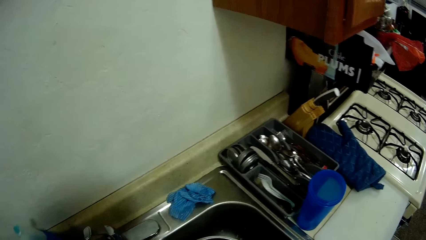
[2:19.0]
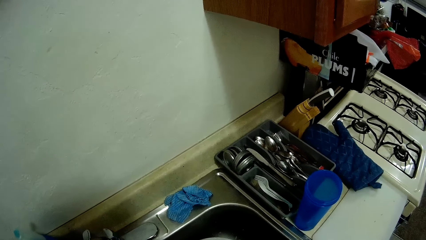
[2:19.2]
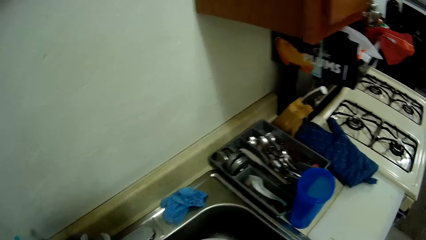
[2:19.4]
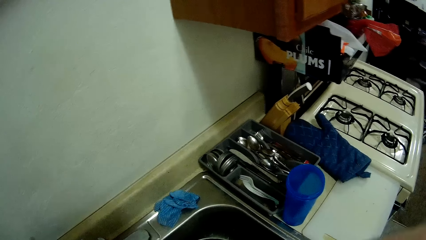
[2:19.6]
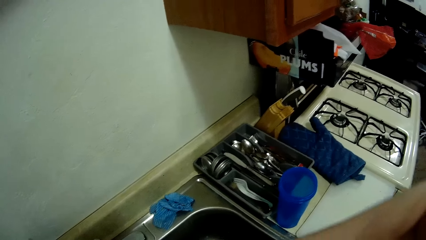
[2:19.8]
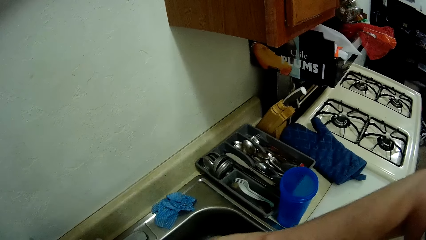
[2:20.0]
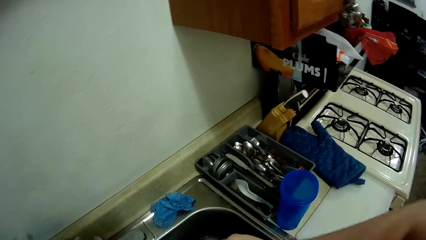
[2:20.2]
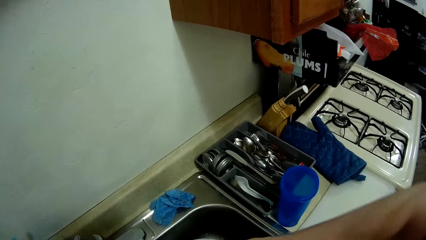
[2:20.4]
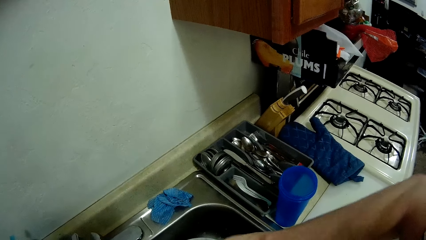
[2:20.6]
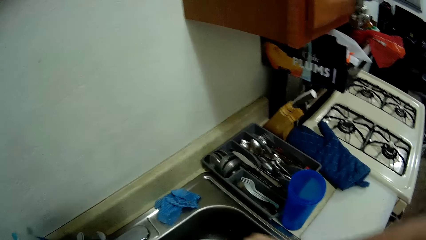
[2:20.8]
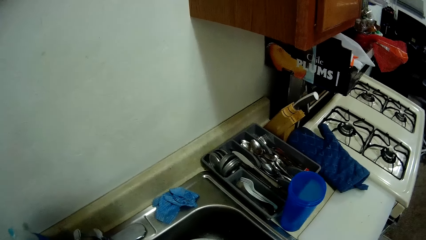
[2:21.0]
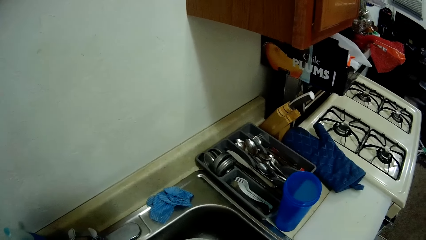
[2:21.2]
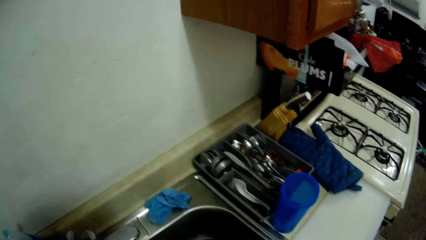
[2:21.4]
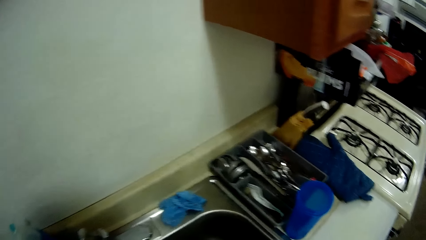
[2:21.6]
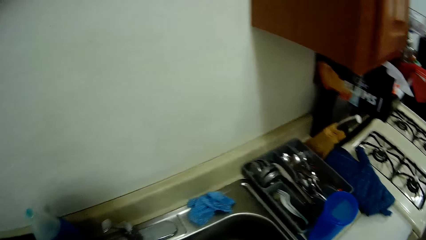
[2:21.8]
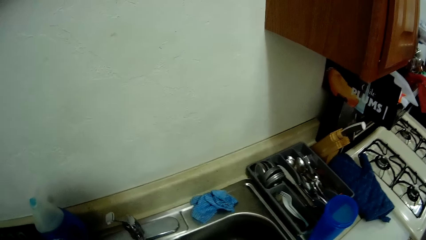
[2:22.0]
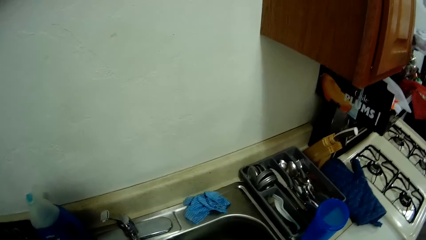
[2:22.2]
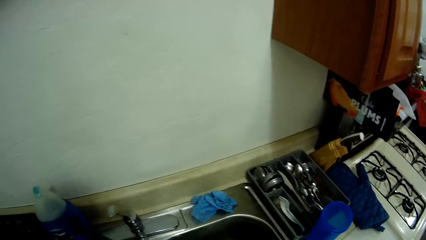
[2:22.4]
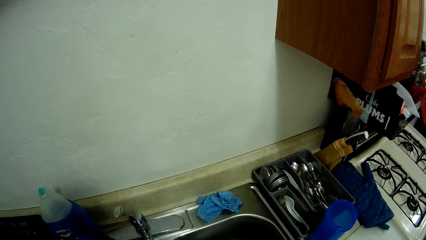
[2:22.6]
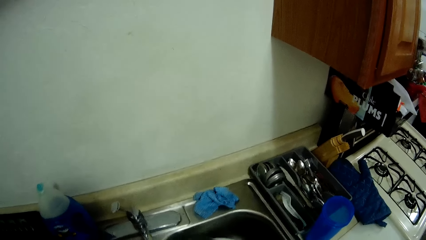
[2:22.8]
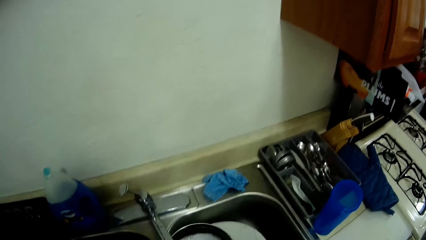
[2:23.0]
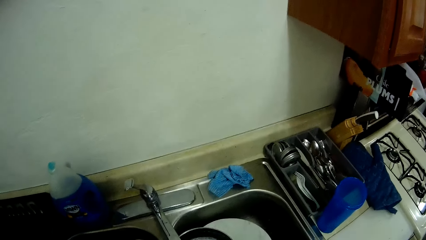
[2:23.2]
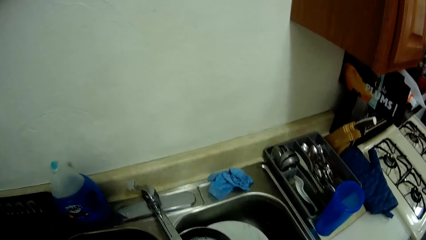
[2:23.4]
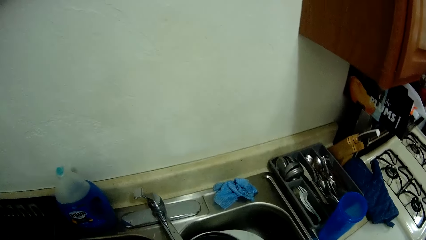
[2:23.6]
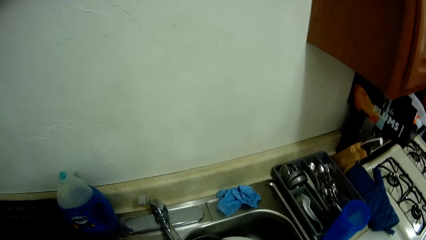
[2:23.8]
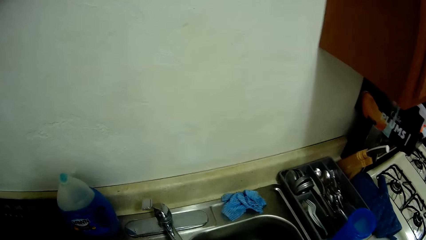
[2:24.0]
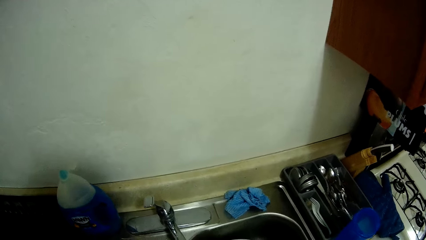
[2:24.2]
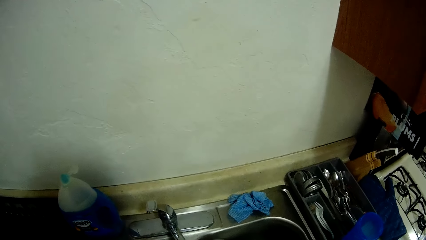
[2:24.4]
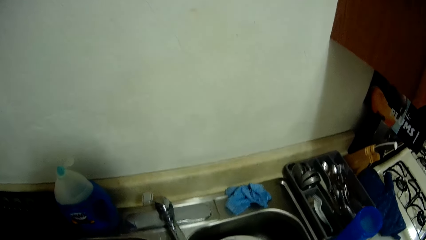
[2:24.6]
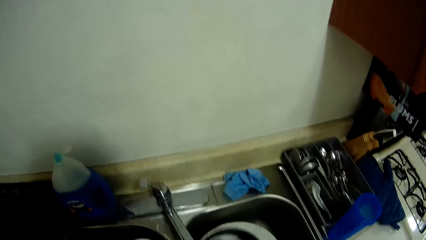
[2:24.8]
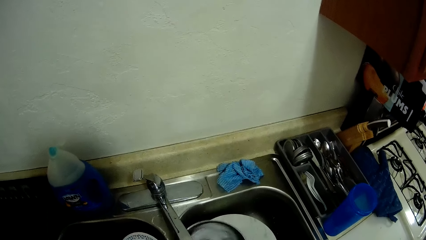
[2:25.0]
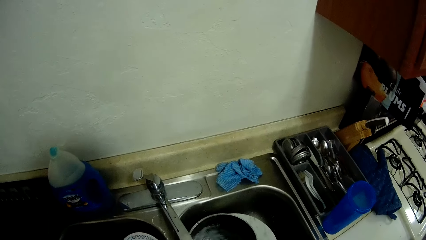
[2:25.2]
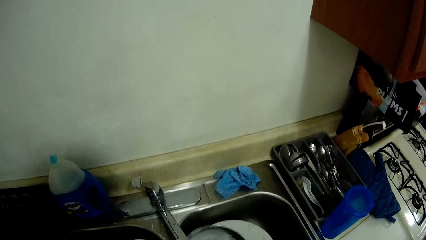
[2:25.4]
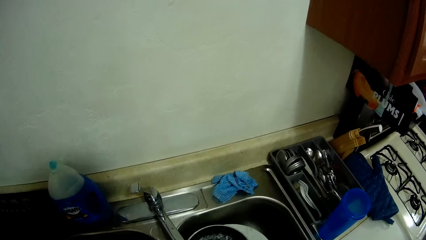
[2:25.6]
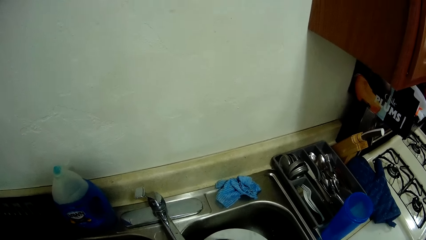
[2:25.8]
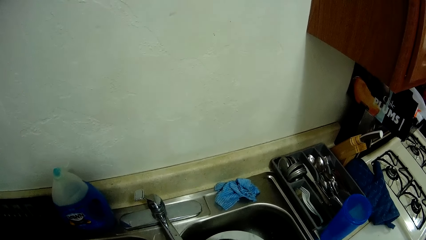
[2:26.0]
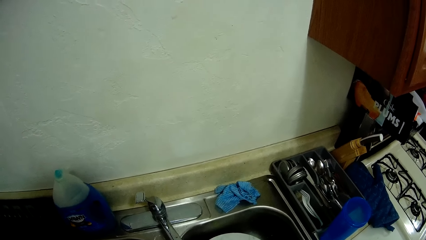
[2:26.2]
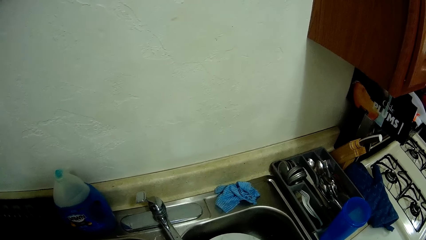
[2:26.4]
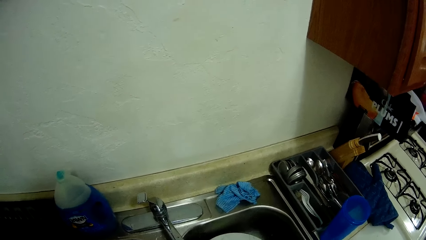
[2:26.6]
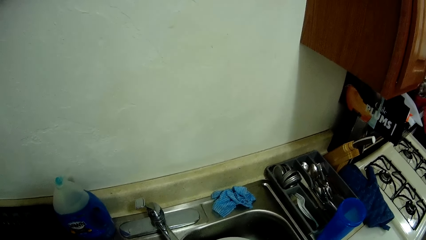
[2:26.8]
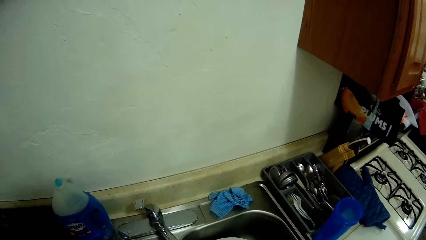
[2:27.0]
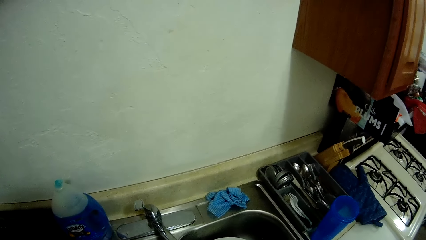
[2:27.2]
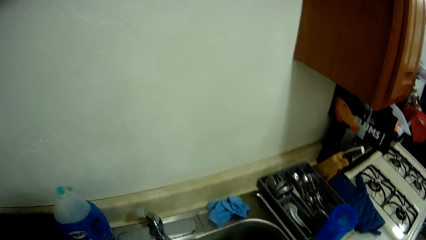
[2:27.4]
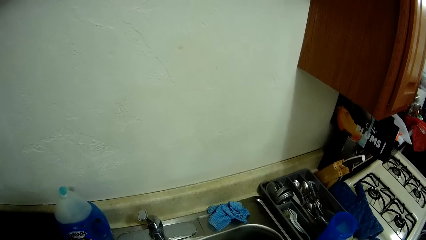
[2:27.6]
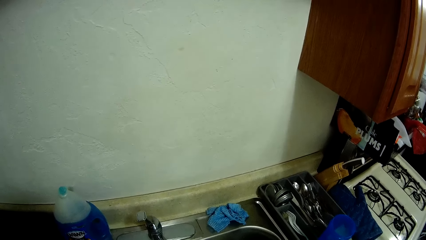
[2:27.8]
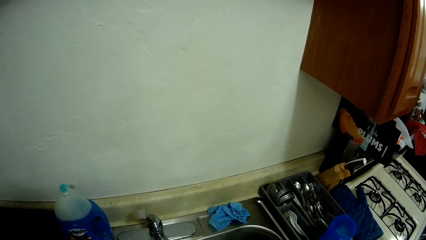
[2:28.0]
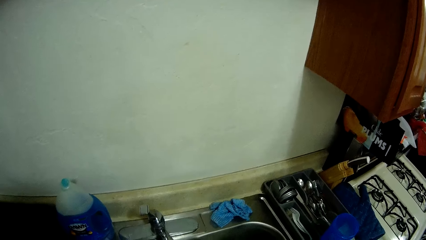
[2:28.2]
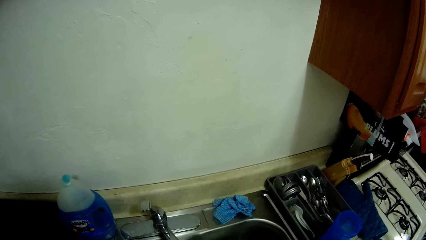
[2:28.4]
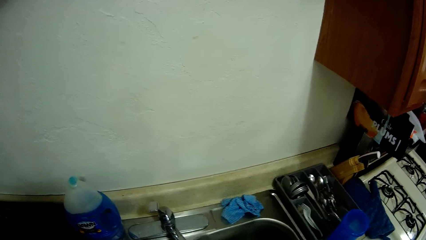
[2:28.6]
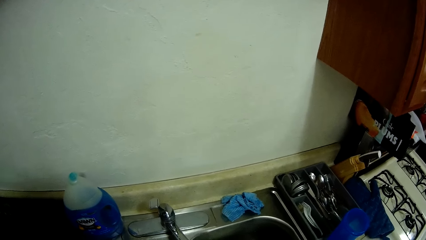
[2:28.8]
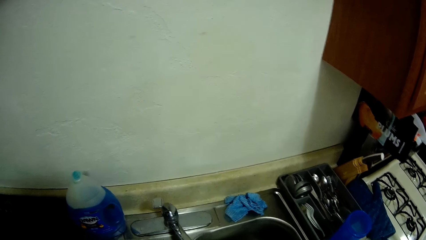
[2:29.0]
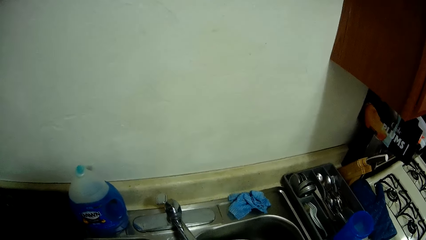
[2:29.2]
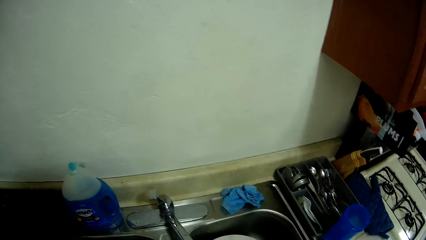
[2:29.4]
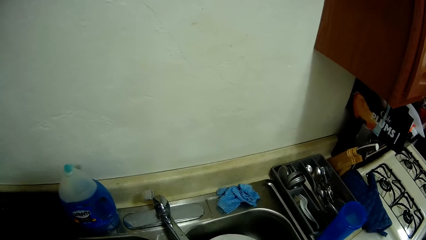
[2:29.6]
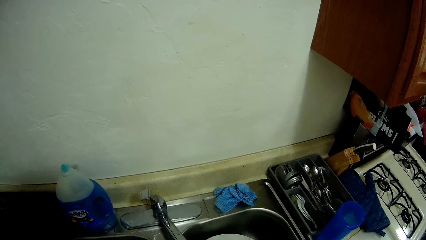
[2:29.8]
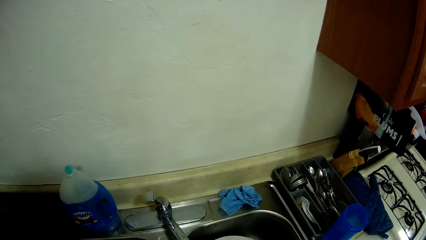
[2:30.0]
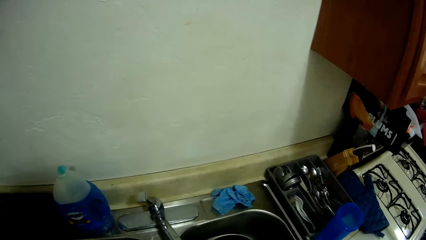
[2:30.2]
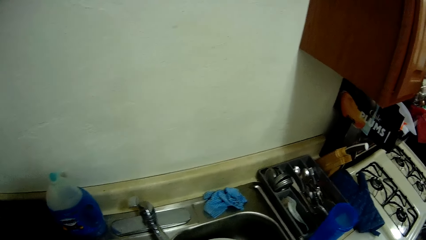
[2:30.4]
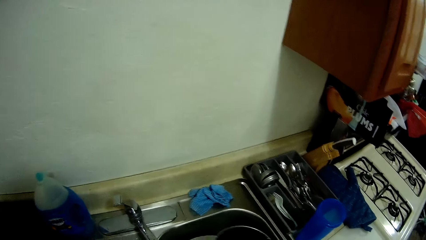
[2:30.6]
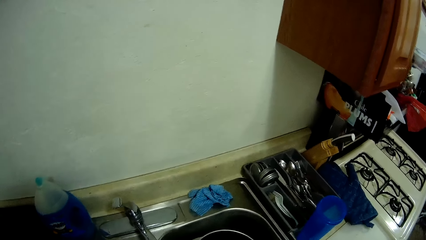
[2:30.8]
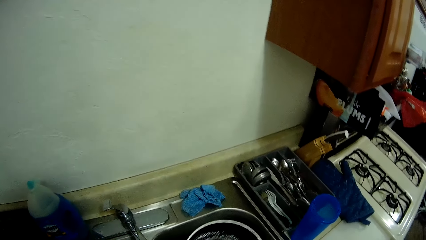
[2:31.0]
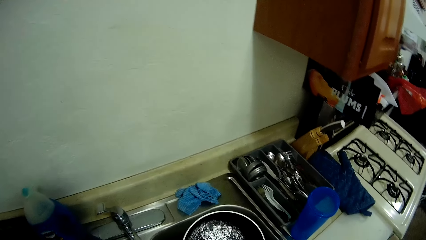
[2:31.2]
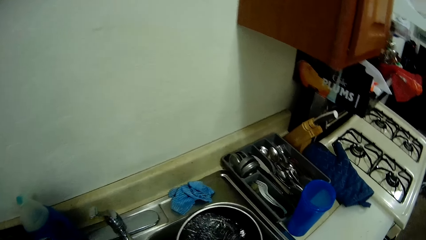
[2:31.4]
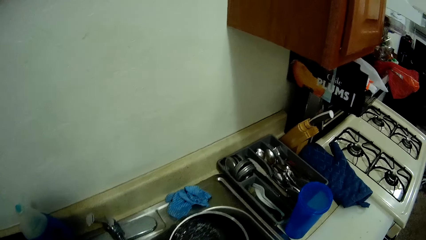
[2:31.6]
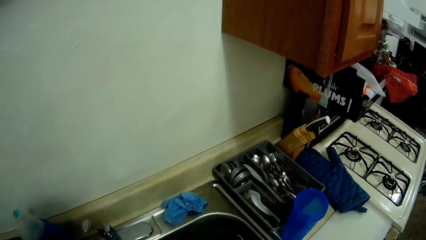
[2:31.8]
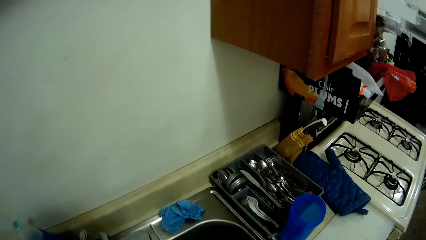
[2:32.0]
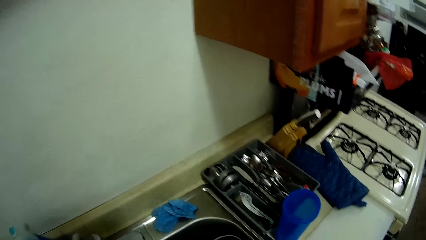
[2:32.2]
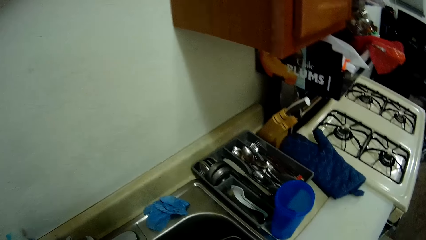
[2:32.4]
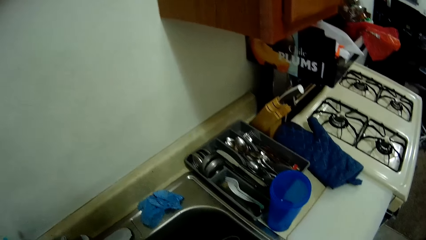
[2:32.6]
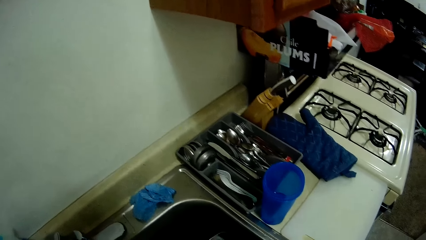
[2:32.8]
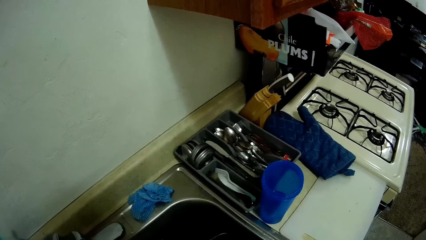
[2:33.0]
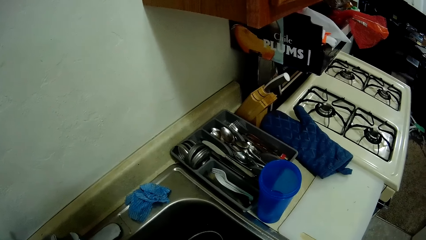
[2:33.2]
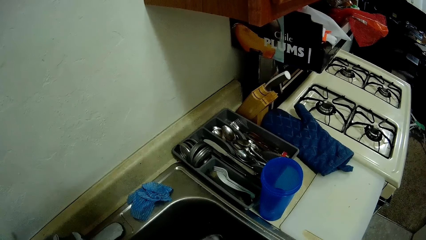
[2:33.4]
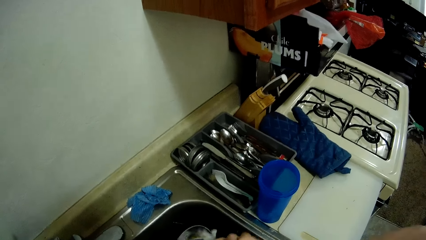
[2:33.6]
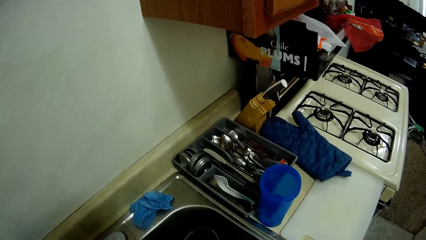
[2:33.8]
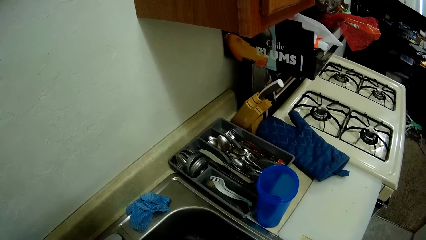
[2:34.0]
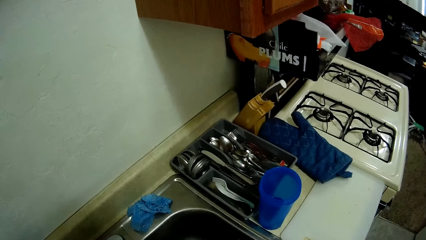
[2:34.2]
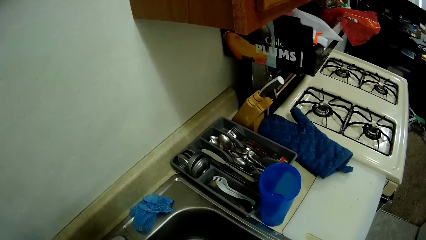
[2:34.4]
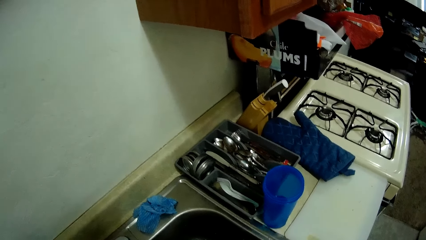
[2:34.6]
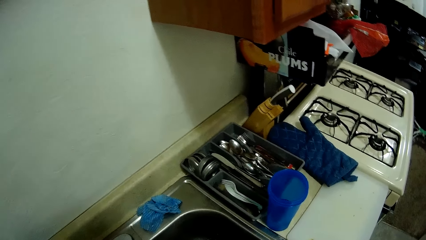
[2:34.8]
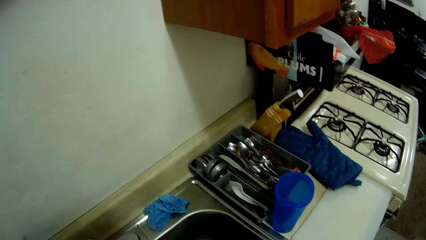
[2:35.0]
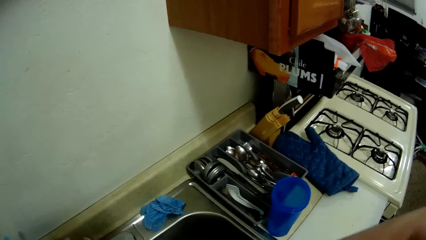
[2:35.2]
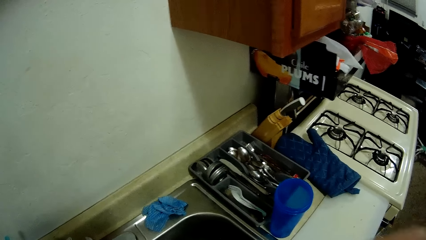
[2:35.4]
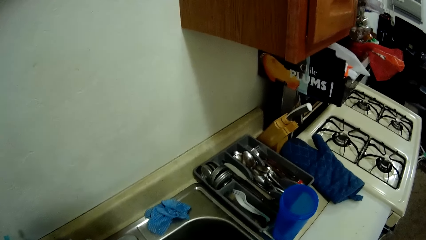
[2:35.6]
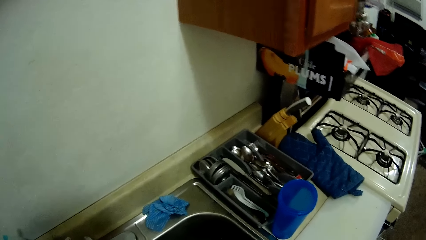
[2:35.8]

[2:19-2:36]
The camera wearer stares at the sink. They wash the cooking pot in the sink. They stare at the sink. They wash the cooking pot in the sink. They stare at the sink. They wash the cooking pot in the sink. They stare at the sink. They wash the cooking pot in the sink.
